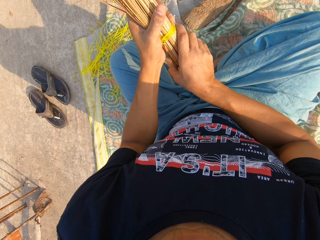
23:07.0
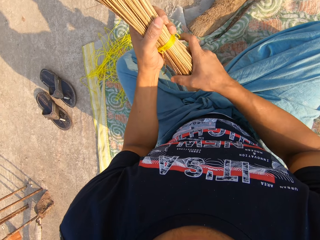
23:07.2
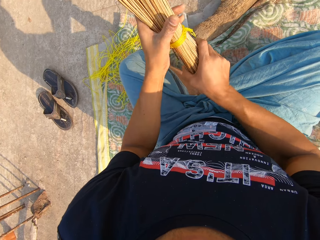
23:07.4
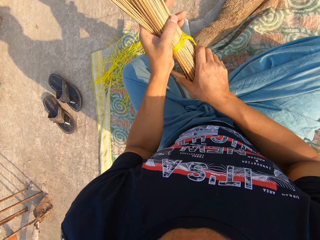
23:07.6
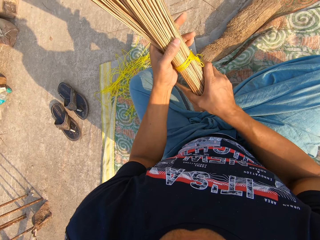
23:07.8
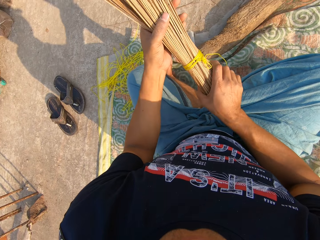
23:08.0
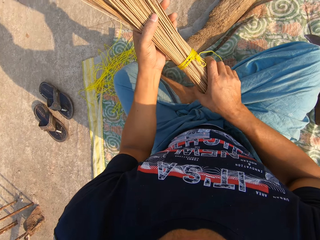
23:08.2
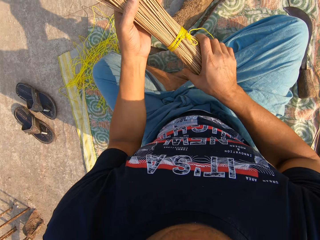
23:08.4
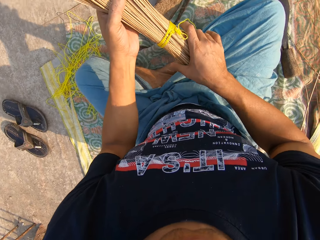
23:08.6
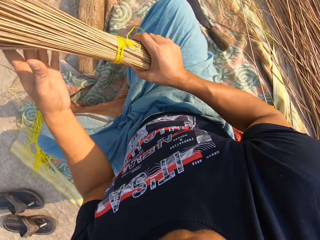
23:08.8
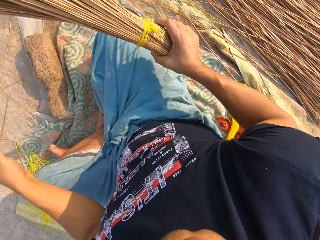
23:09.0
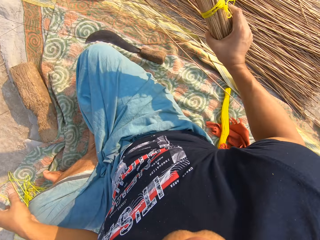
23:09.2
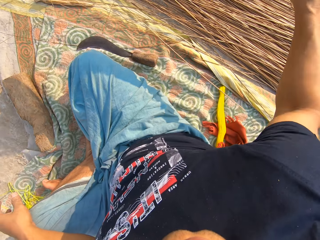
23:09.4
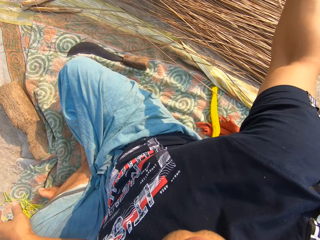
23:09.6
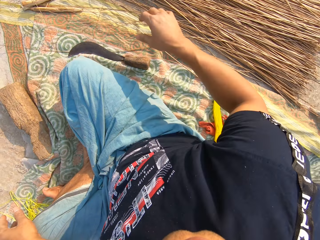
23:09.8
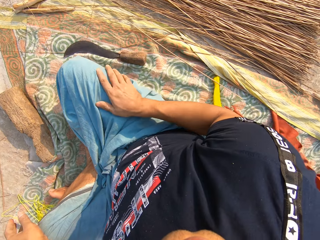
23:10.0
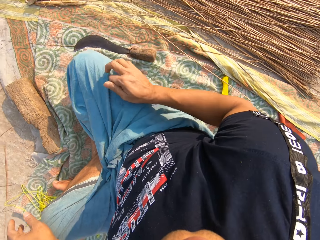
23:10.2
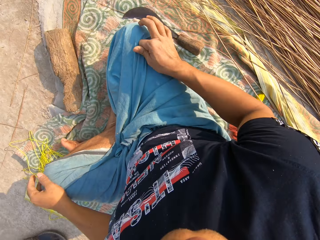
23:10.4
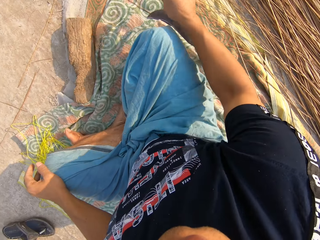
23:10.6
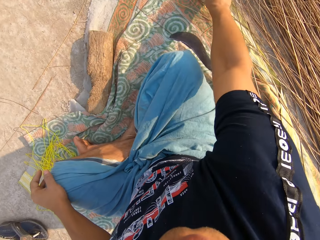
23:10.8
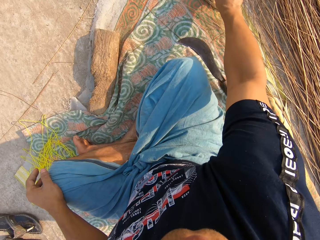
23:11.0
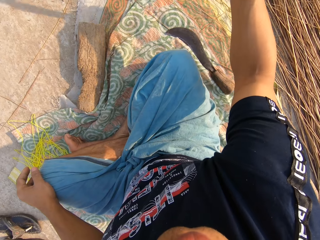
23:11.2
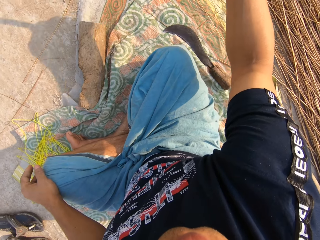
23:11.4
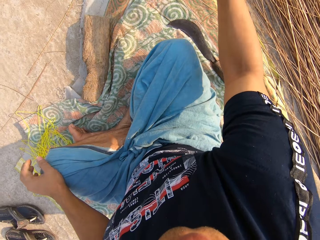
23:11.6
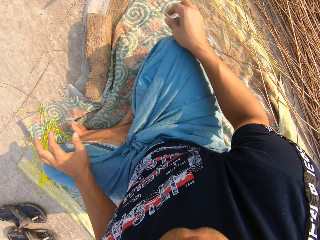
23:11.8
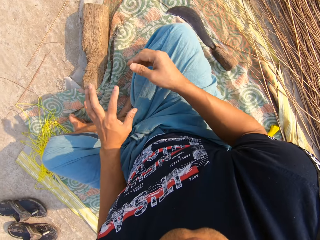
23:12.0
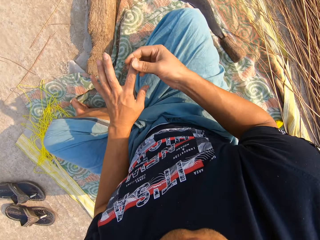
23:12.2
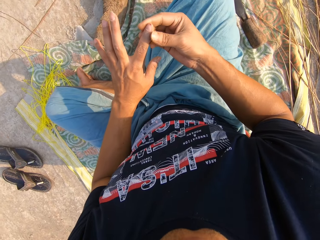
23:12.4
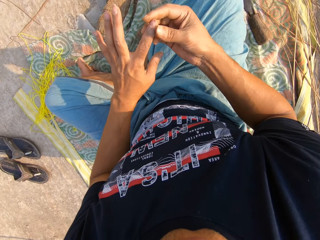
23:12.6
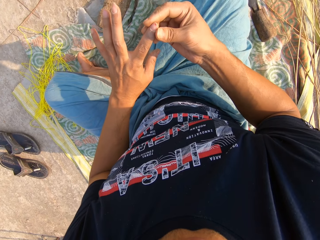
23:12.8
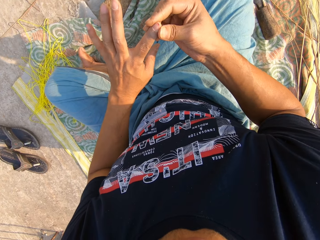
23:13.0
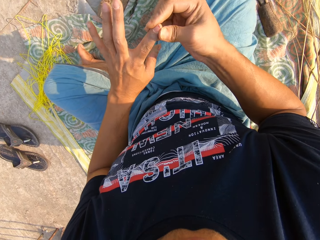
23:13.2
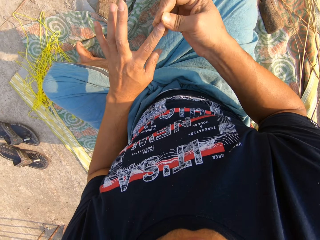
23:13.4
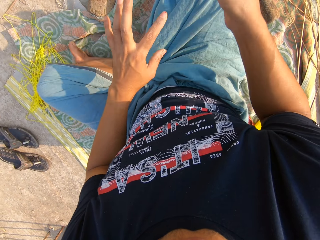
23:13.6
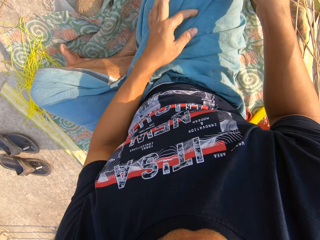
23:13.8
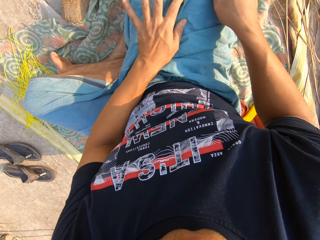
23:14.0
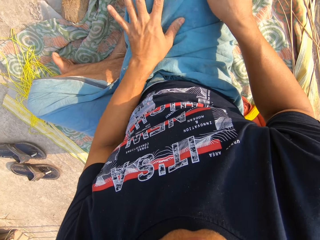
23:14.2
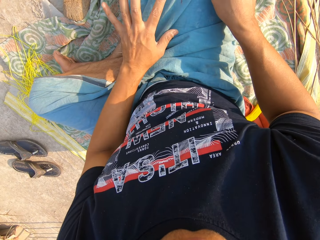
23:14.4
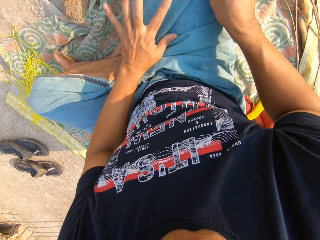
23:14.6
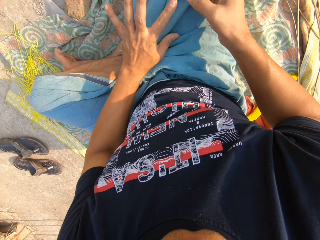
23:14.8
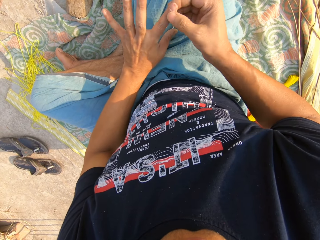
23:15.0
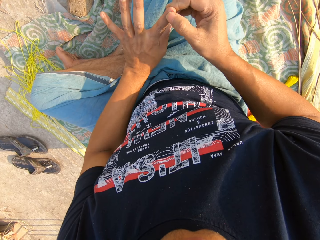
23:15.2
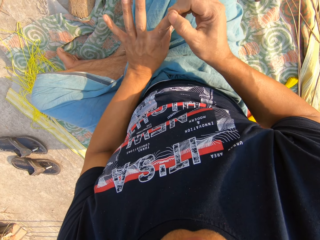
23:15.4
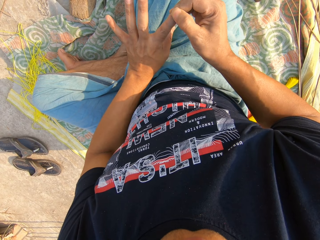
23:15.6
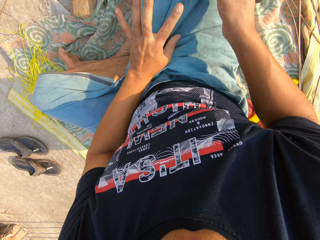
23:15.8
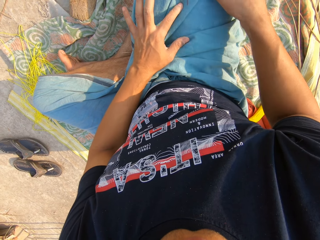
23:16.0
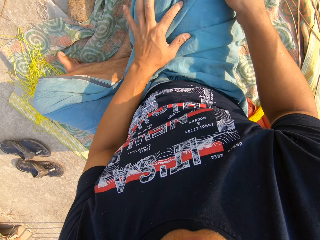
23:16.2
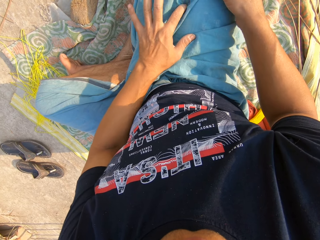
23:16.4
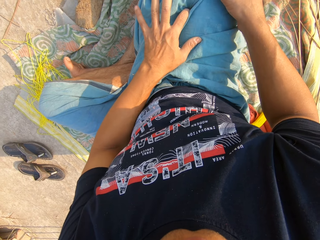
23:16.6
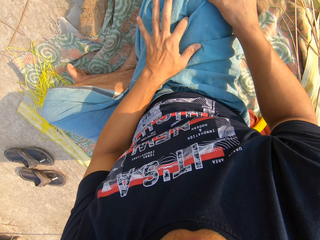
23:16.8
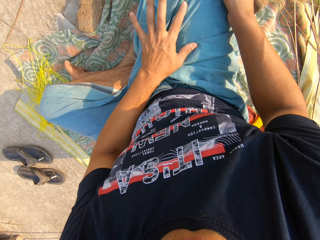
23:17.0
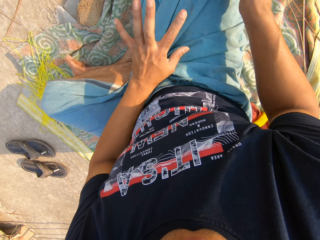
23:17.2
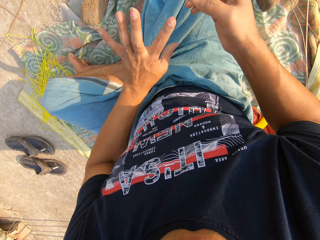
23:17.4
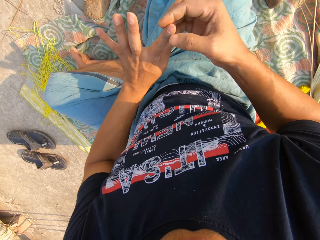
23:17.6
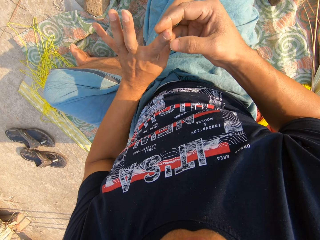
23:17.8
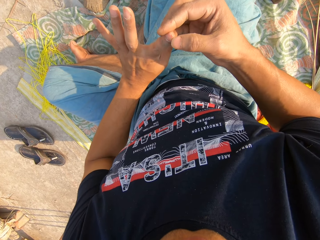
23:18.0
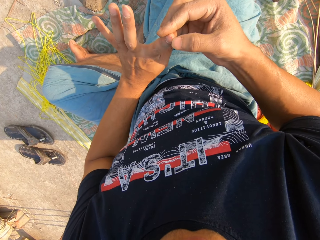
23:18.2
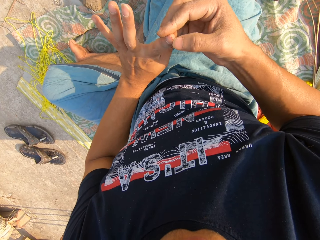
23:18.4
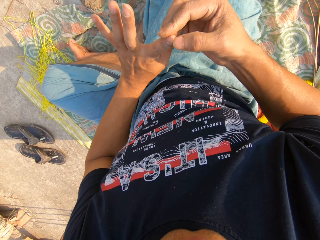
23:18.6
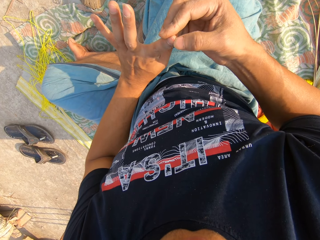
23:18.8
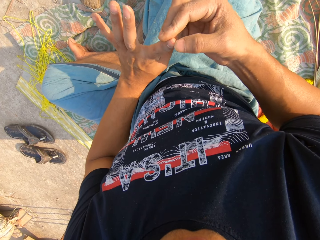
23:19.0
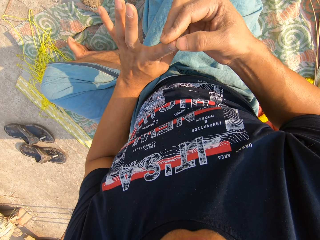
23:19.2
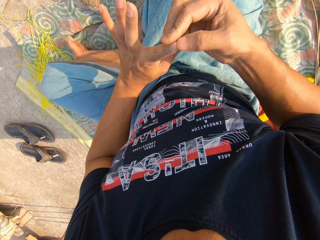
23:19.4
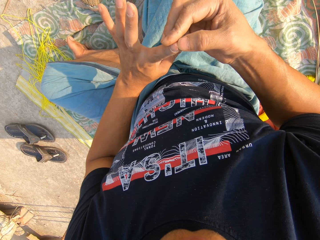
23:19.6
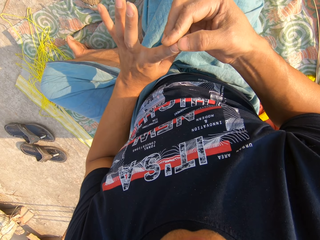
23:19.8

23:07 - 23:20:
The camera wearer holds the broom with his right hand. He lets go of the broom. He throws the broom onto the ground. He places his hand on his knee. He wipes his finger with his cloth. He moves something with his hand. He holds his finger with his right hand. He wipes his finger with his cloth. He holds his finger with his right hand. He wipes his finger with his cloth. He holds his finger with his right hand.

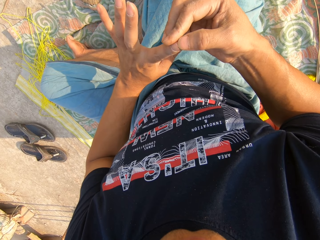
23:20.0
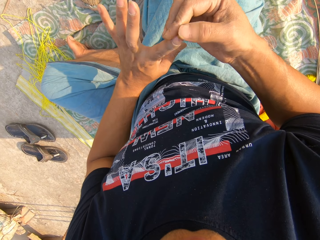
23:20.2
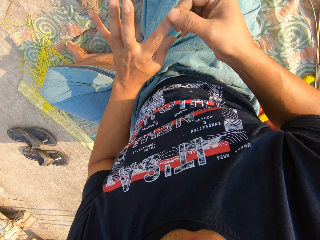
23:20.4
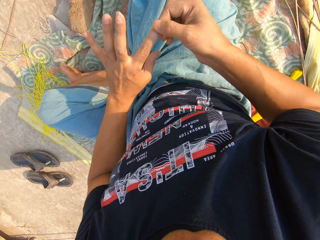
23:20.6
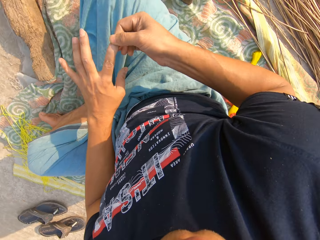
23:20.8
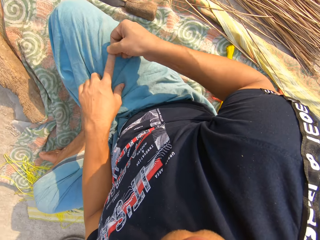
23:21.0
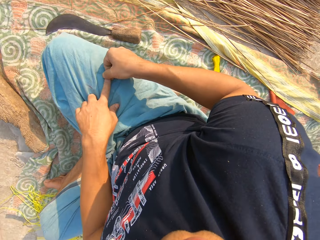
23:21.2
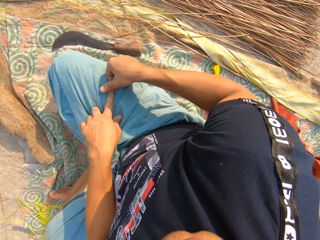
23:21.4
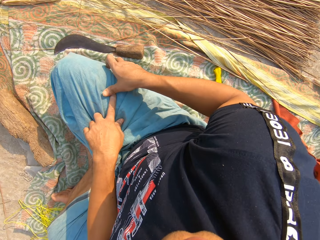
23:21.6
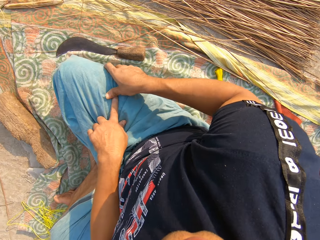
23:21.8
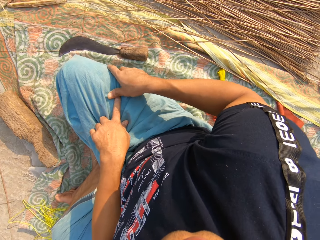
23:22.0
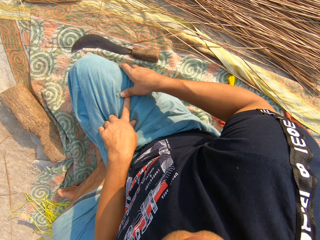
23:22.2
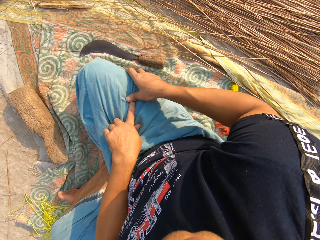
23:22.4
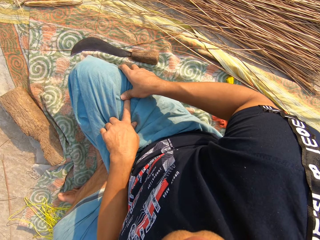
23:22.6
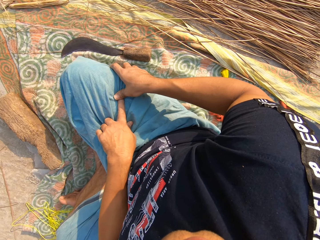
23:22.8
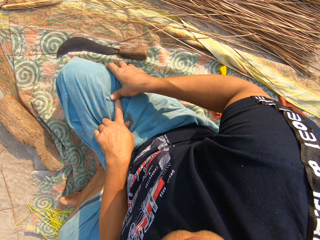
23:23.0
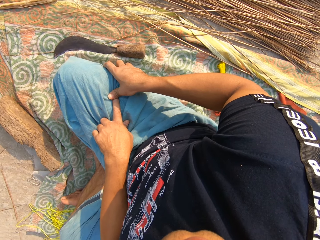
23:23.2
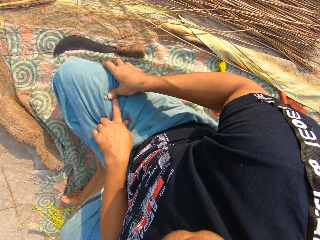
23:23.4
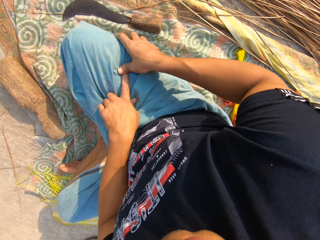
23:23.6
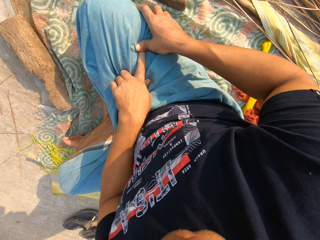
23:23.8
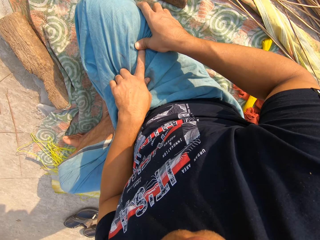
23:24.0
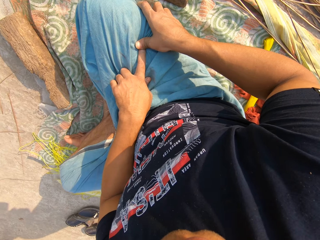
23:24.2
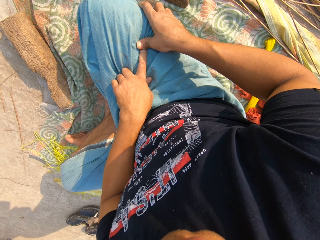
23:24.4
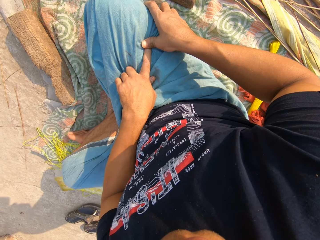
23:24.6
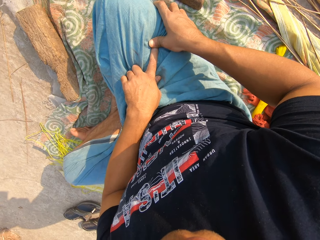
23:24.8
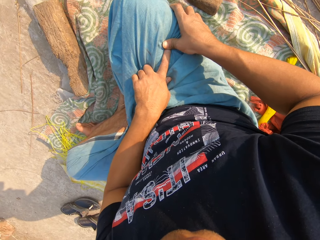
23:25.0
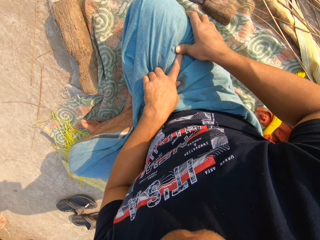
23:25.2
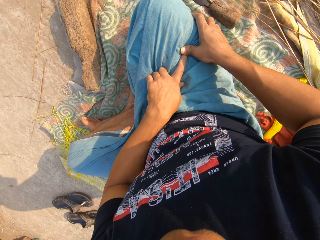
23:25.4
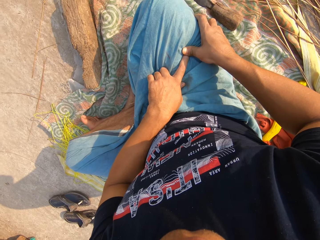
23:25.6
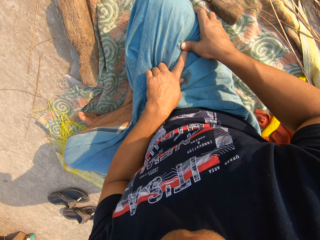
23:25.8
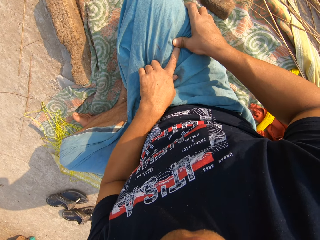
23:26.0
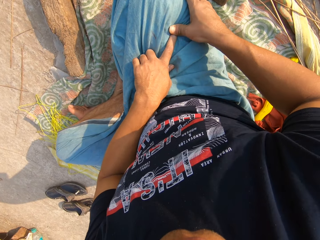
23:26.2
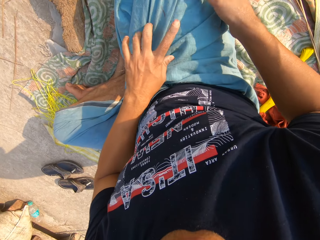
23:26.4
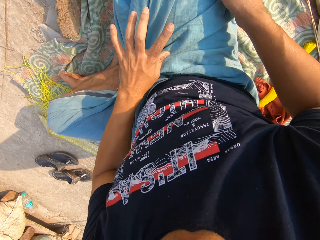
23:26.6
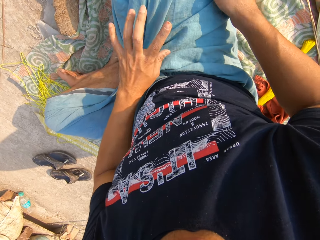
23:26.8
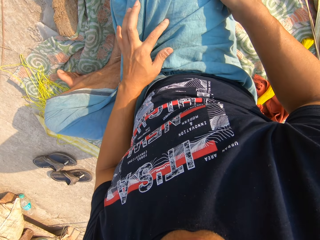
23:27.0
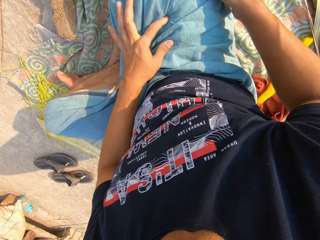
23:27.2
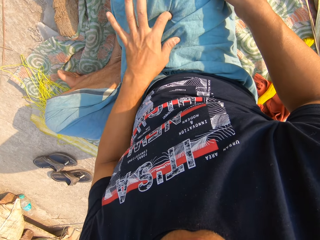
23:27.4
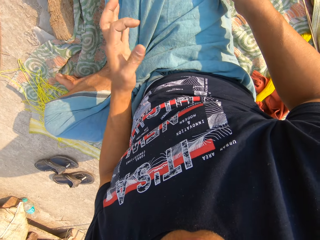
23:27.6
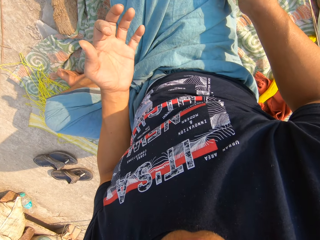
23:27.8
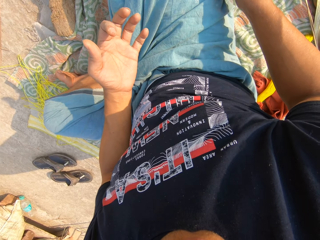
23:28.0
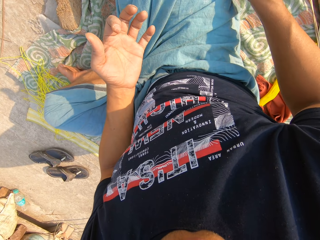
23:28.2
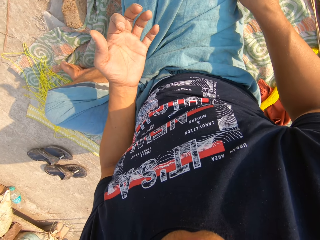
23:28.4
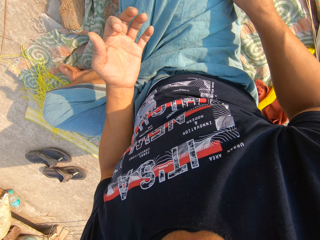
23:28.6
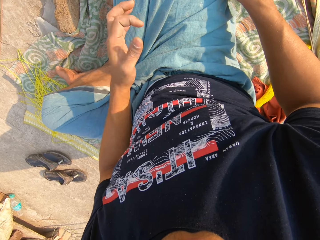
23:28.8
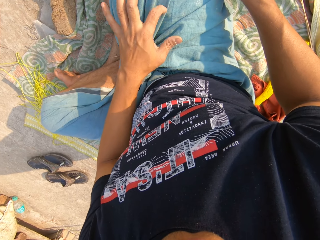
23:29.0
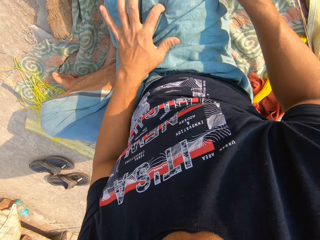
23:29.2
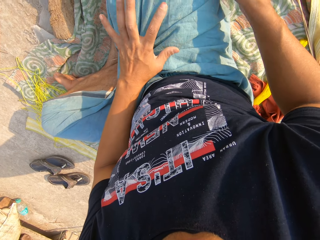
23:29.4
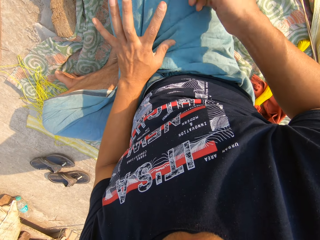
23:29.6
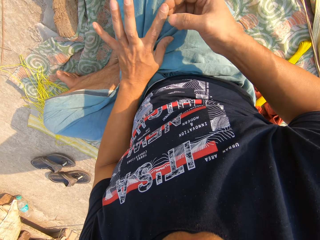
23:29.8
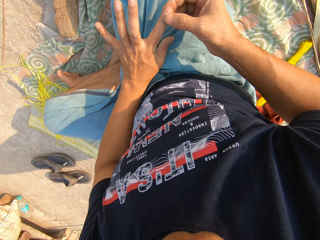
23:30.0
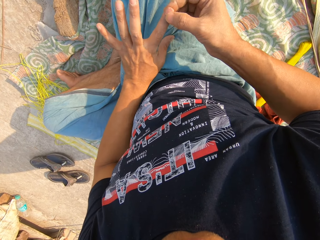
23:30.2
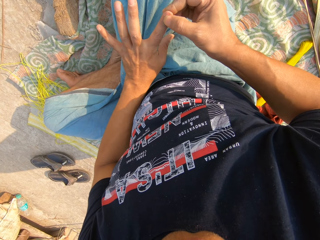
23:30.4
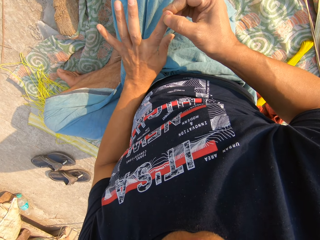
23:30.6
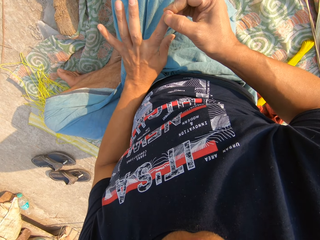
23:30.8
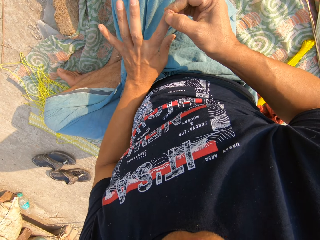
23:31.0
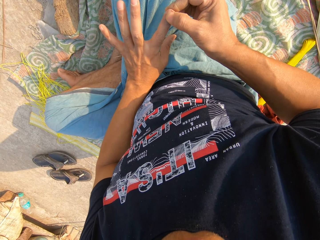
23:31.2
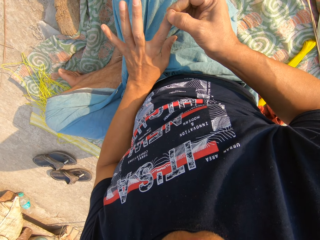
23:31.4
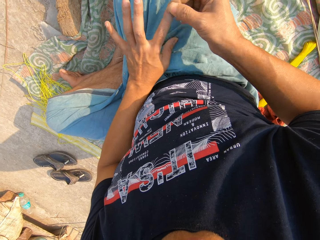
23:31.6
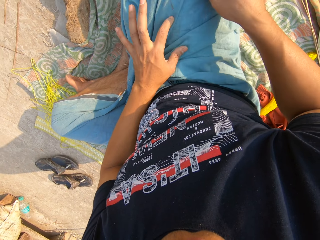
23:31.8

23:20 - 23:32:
The camera wearer presses on his finger with his hand. He wipes his finger with his cloth. He stares at his finger. He wipes his finger with his cloth. He holds his finger with his right hand.
